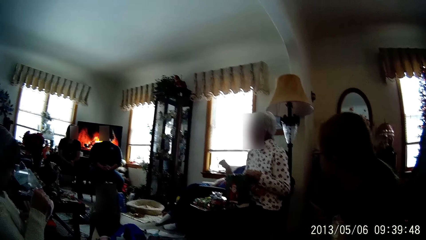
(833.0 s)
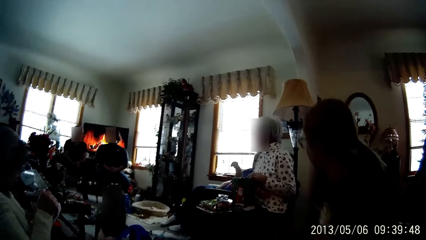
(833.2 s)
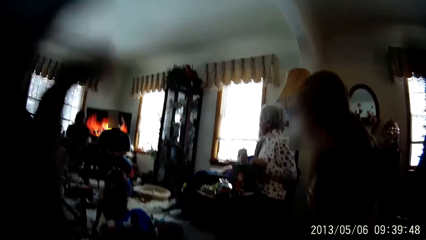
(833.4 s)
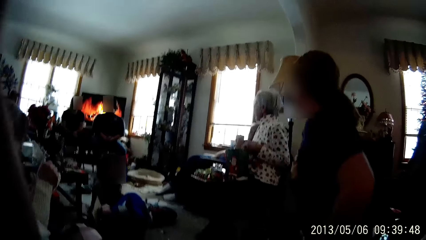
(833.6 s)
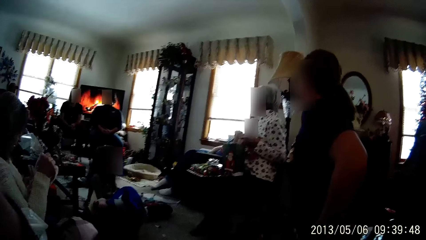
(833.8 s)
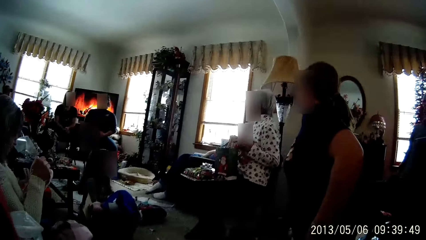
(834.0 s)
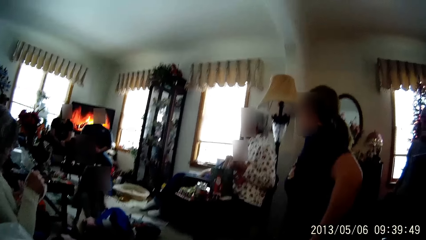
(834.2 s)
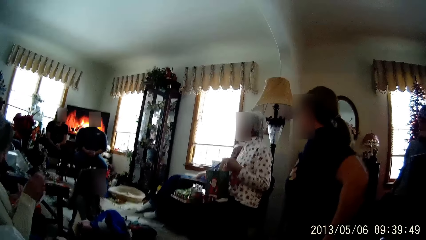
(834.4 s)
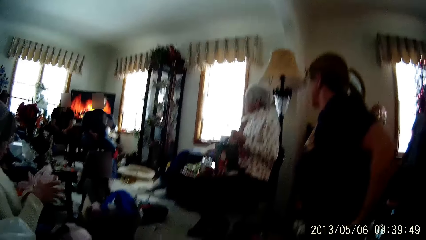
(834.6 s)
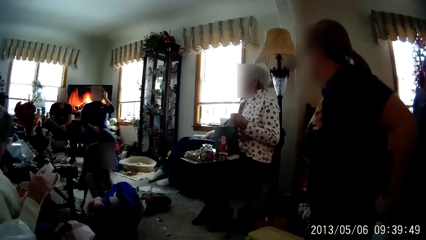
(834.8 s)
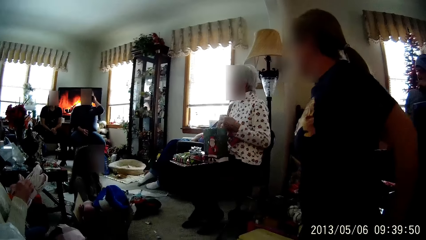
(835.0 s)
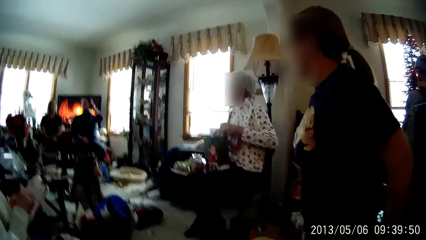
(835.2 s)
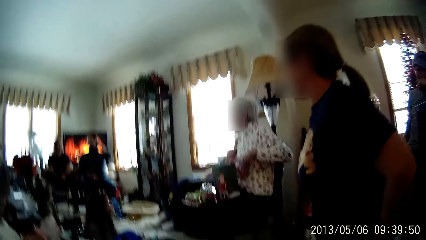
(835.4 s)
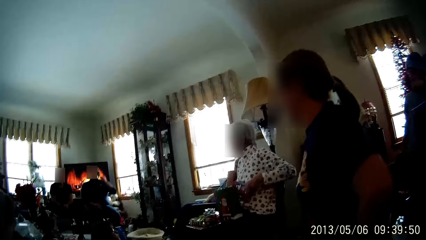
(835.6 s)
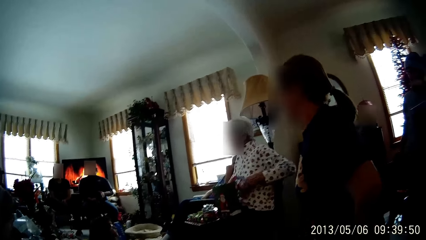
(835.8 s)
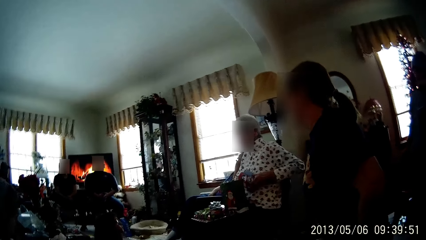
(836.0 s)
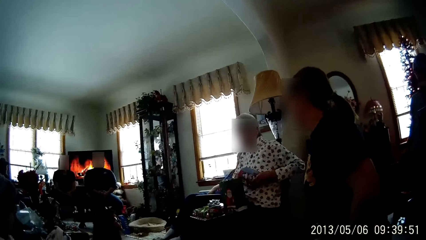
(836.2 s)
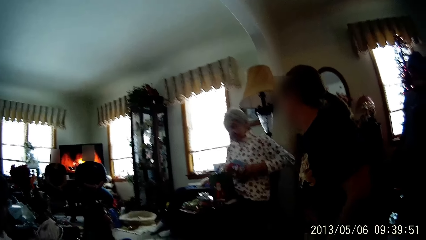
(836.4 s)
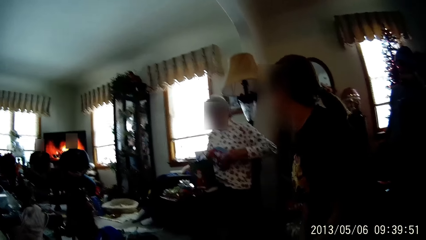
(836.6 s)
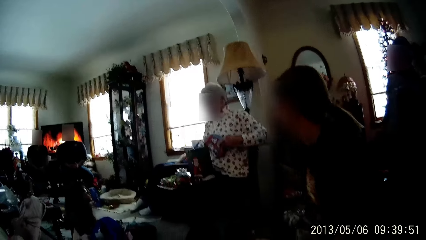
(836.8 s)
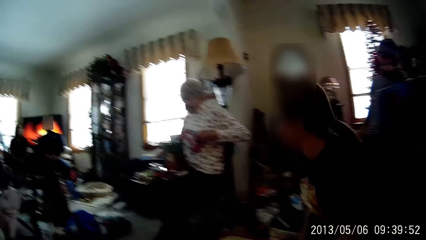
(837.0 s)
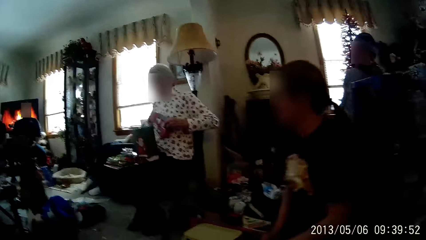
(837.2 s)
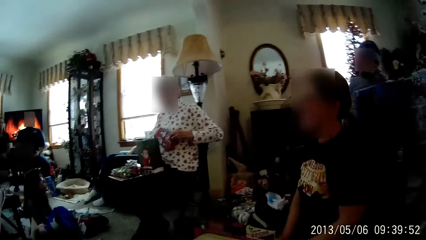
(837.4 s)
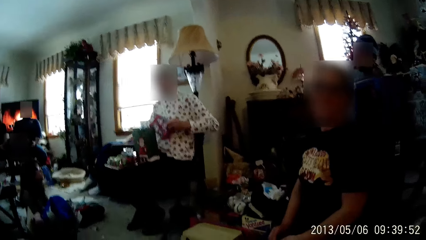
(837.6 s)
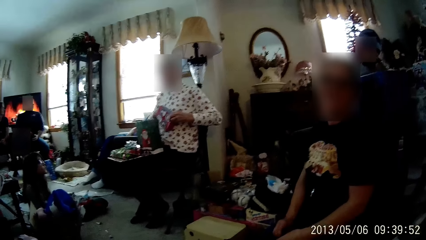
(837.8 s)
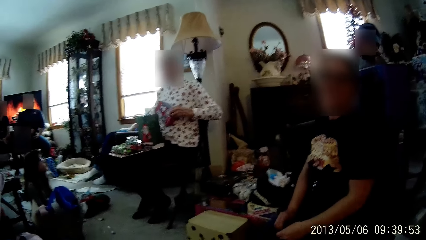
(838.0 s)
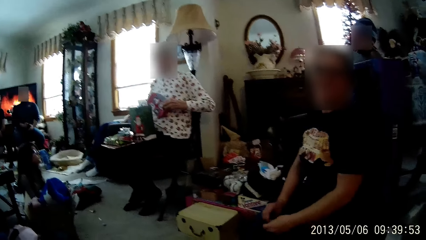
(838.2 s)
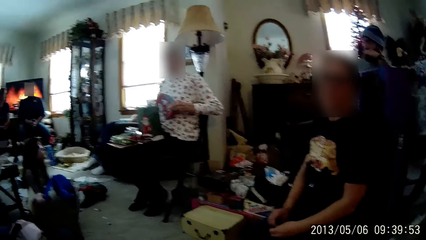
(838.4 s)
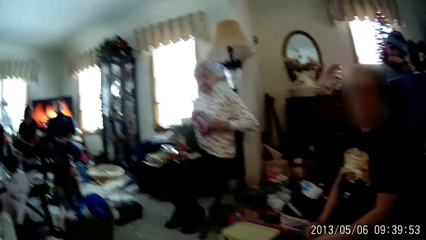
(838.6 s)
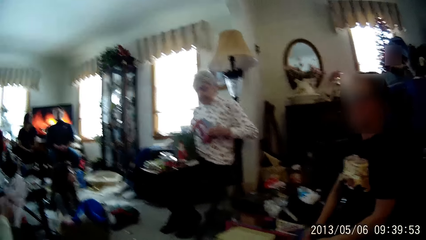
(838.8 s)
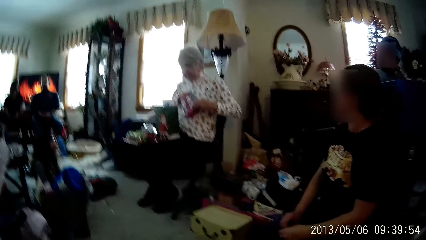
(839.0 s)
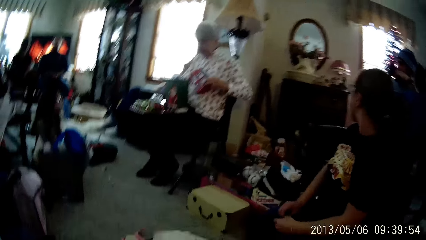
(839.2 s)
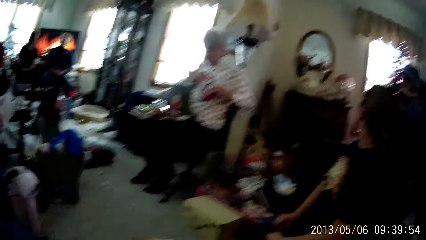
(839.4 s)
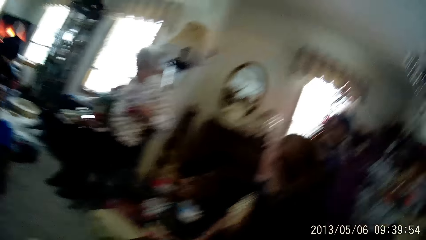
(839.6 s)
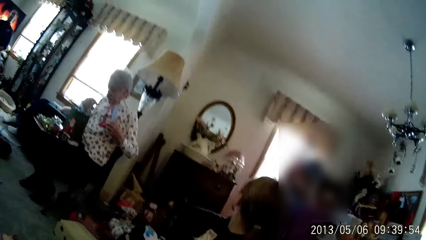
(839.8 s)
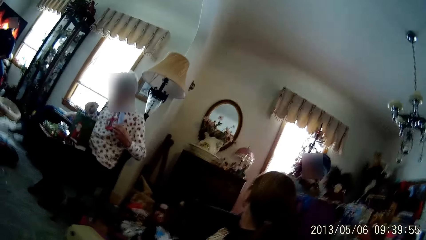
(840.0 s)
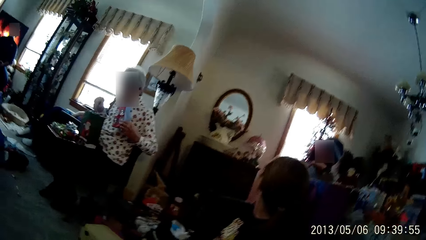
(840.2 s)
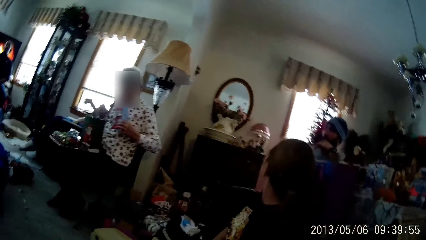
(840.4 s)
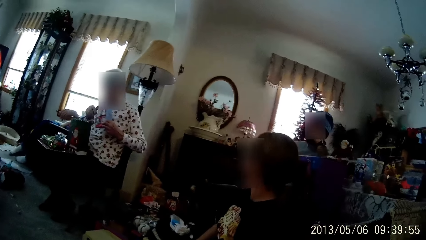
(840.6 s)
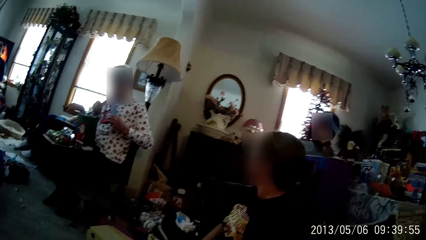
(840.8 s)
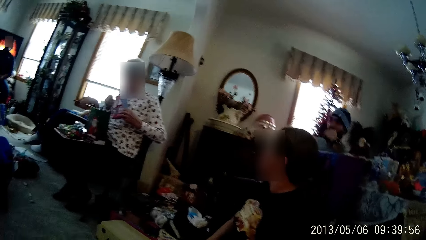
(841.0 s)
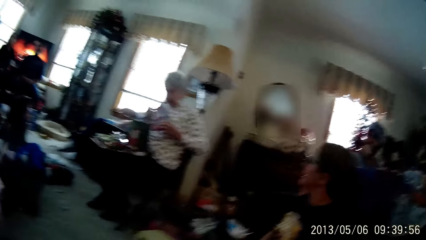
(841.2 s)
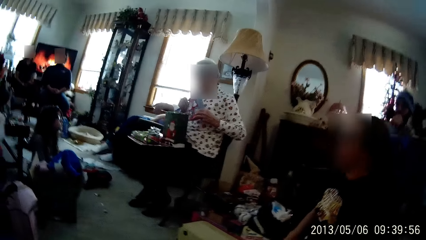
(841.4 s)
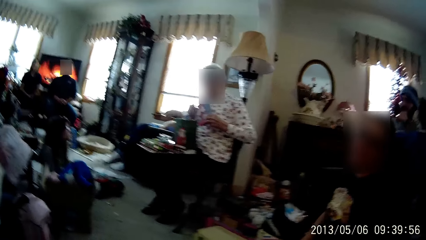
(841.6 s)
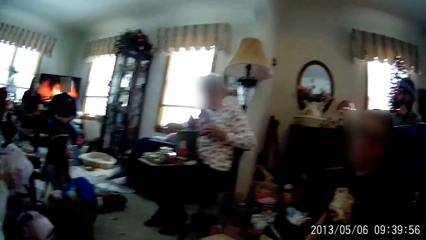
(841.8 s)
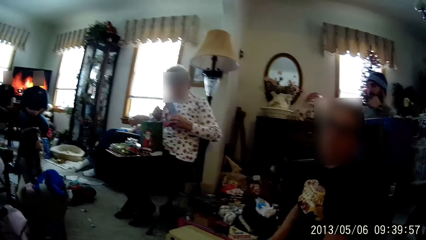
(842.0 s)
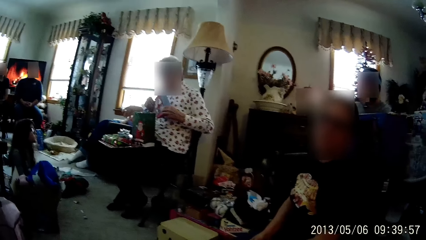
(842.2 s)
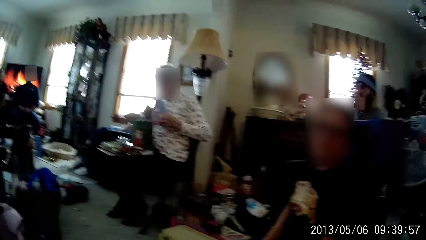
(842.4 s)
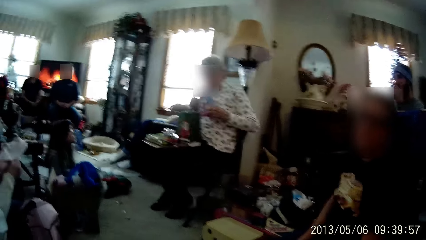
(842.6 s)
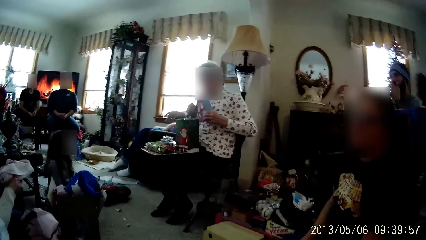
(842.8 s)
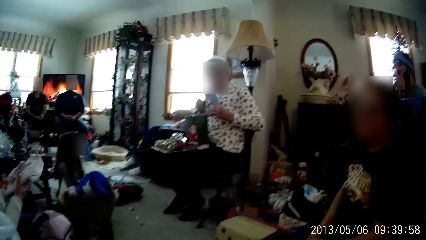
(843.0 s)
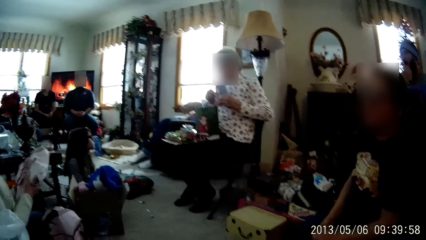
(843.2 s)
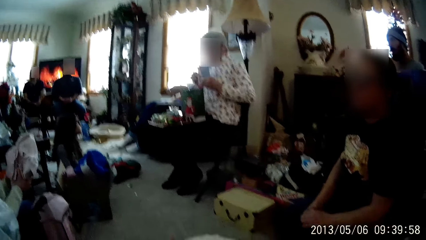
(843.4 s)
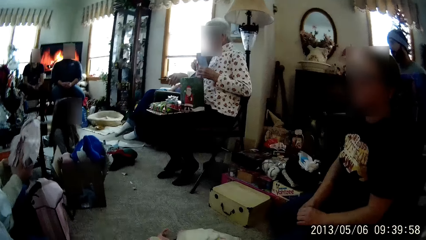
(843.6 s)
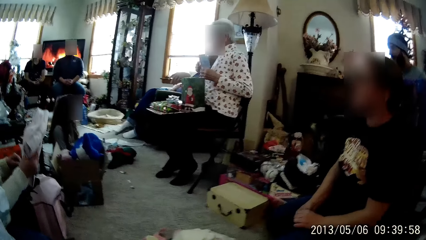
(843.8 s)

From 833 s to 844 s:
A girl stands on her knees. A person stands from the chair. The camera wearer aligns the camera using the left hand. The person straightens a cloth. A woman holds the paper bag with her hands. The camera wearer looks around in the room. The girl sits on the floor. The person sits on the chair. The camera wearer looks around in the room. Another woman puts the gift in a bag with her right hand.

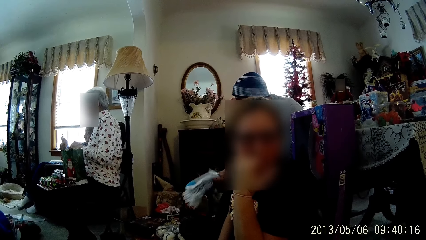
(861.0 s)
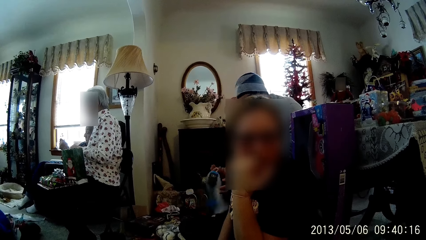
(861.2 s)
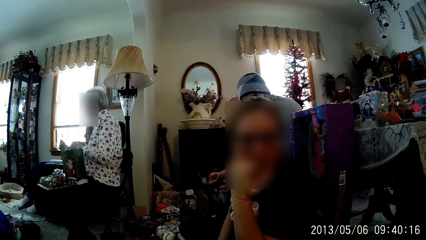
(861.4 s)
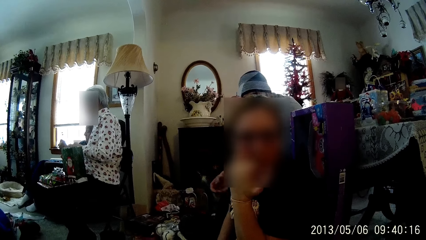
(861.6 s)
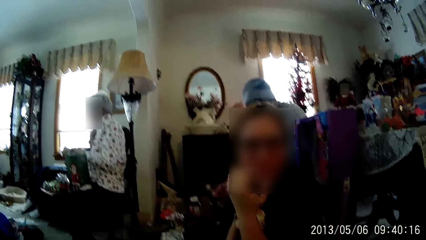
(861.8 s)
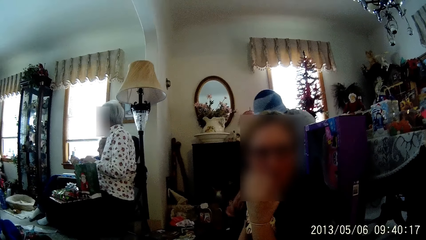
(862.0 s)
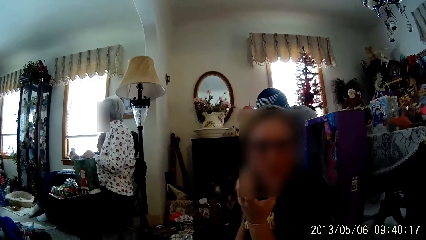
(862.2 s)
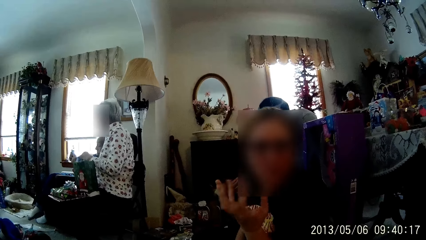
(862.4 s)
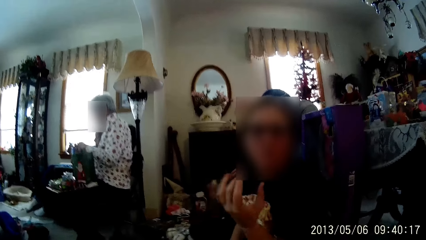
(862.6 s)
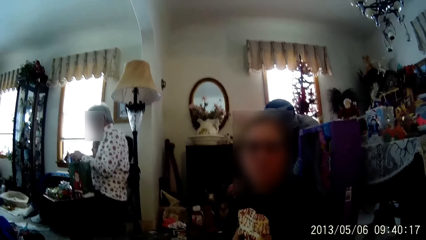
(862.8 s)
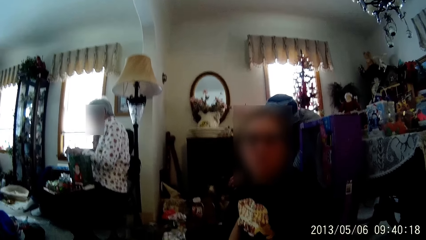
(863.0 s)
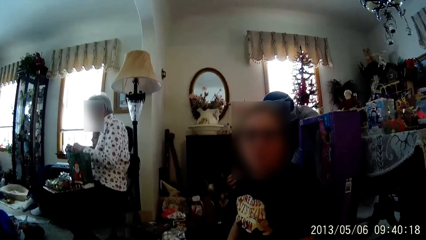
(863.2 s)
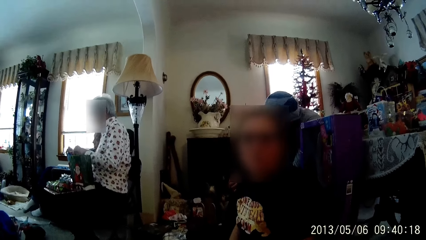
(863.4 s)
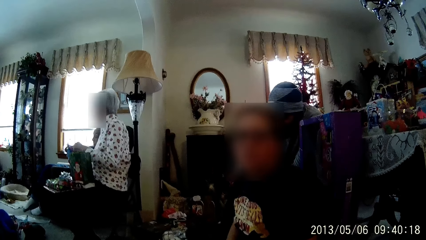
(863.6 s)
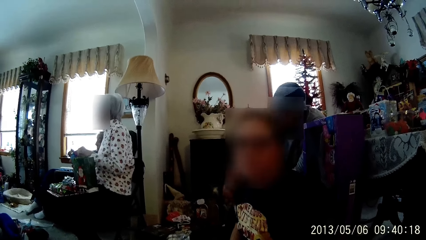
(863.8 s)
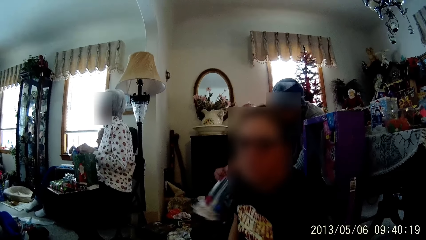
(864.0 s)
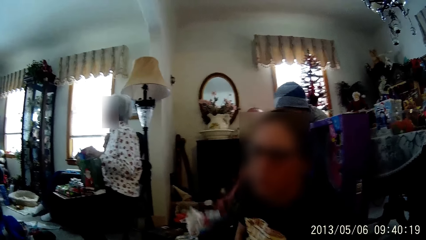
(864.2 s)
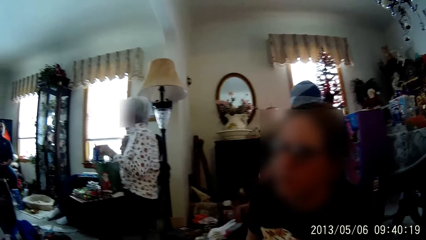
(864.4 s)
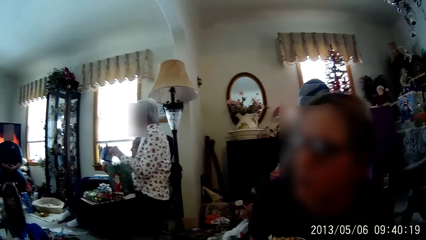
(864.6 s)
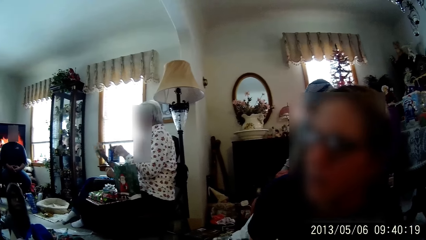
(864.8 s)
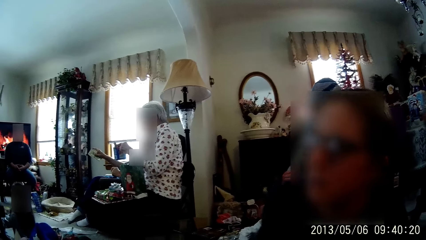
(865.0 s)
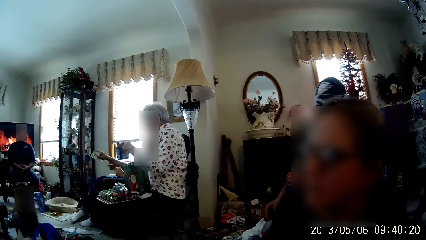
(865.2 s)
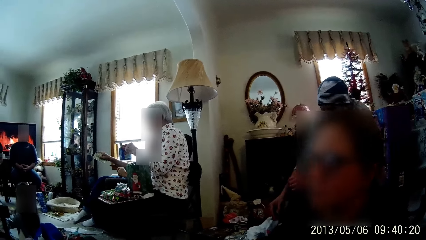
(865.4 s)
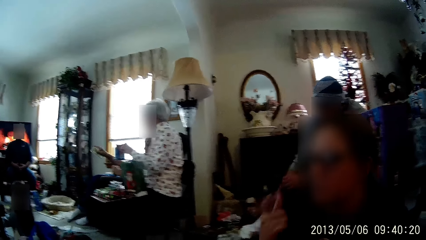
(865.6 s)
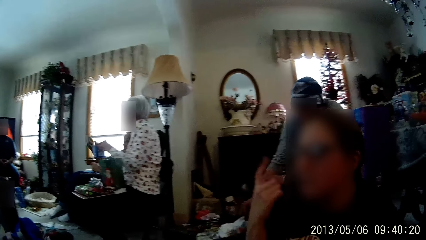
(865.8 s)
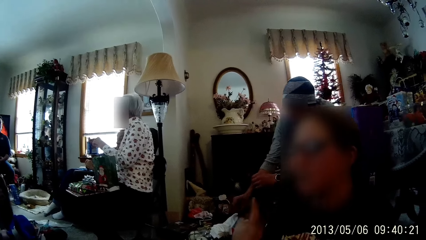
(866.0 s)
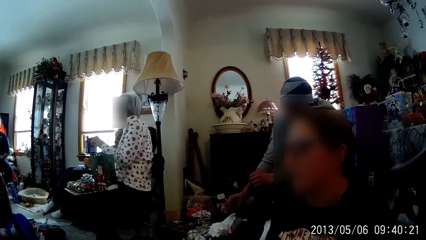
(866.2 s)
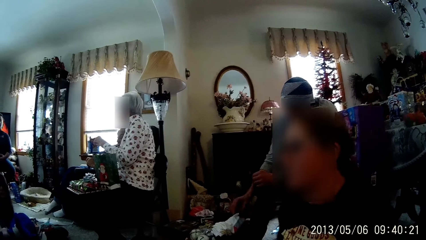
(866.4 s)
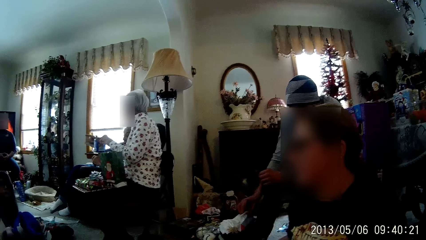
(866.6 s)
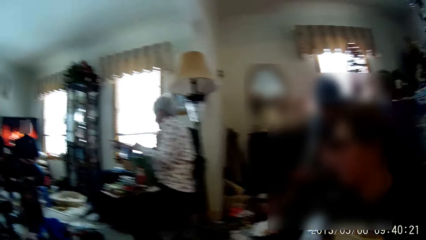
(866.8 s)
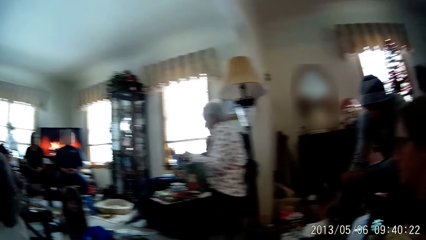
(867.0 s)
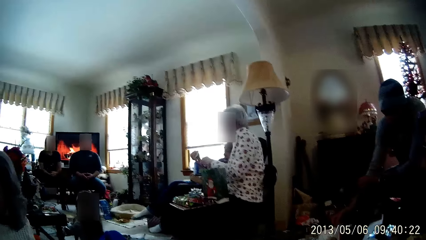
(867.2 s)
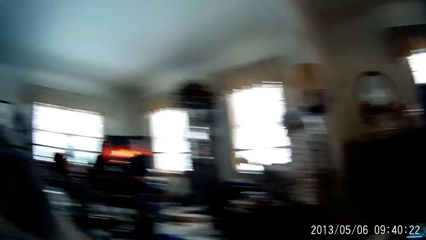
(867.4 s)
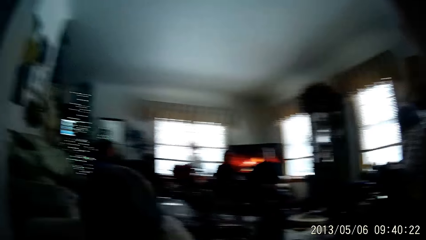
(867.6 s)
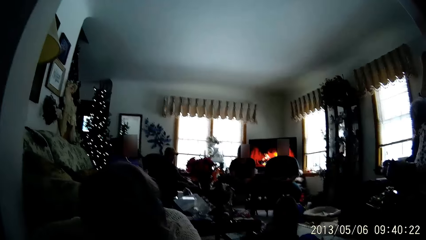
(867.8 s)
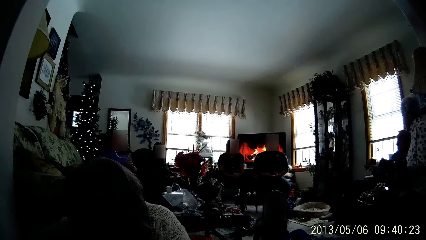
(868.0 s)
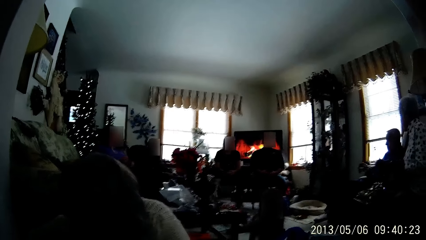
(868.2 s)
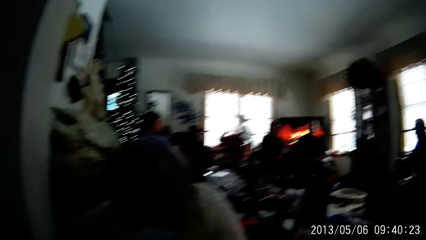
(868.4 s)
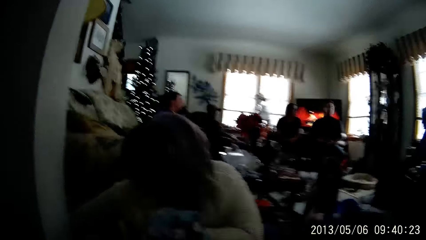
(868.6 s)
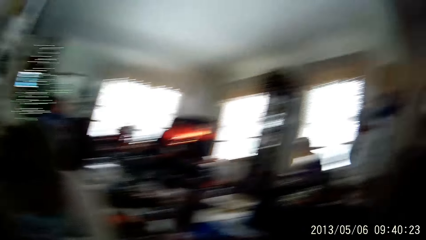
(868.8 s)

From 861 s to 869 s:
A person sways hands. A woman holds a pack in her left hand. The person converses with another person. The first person sways a finger in the air. The camera wearer looks around in the room.
